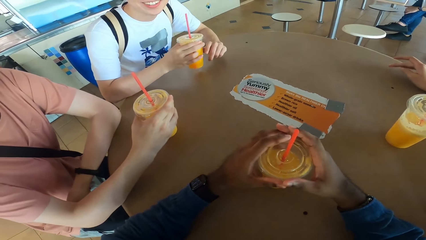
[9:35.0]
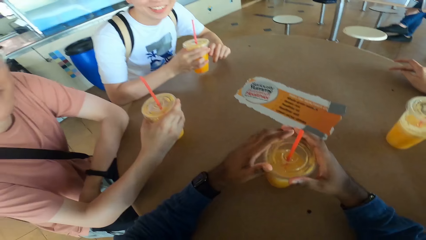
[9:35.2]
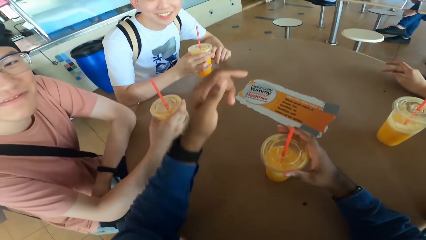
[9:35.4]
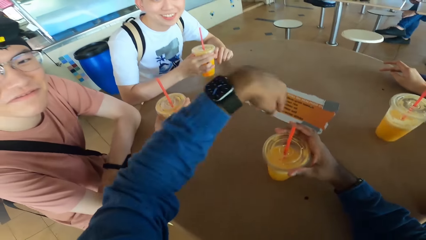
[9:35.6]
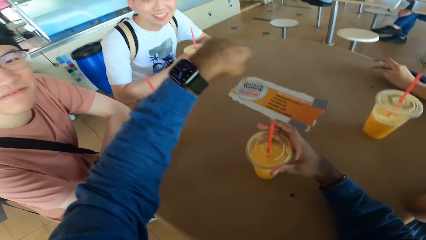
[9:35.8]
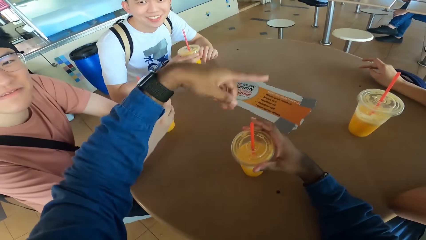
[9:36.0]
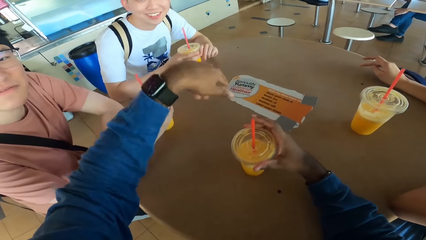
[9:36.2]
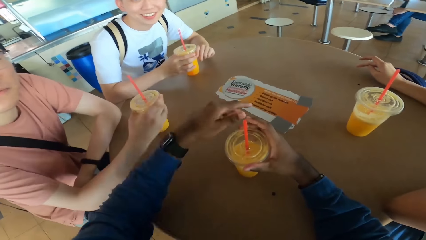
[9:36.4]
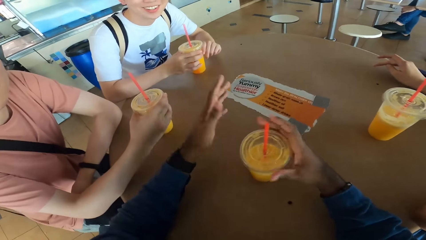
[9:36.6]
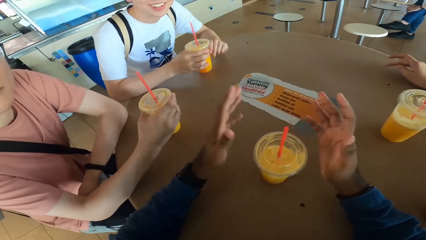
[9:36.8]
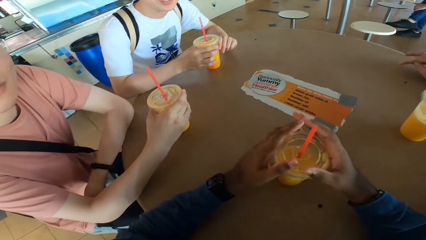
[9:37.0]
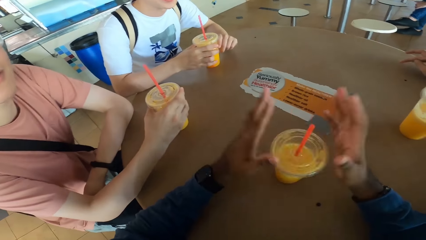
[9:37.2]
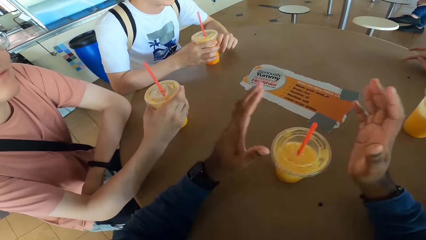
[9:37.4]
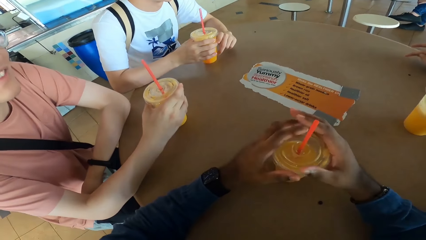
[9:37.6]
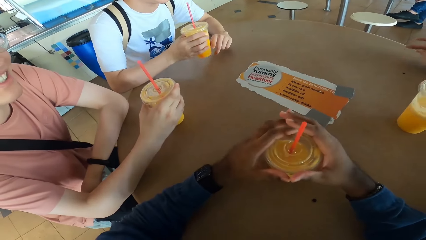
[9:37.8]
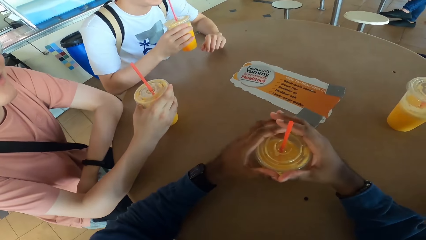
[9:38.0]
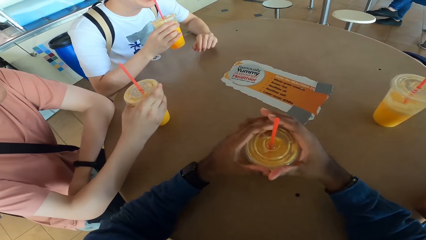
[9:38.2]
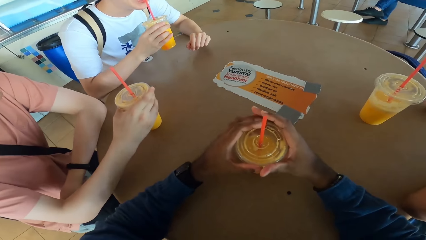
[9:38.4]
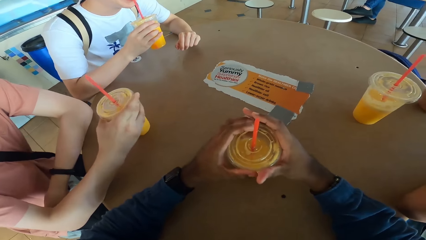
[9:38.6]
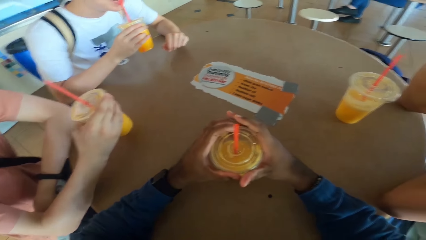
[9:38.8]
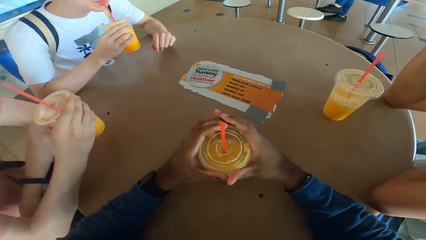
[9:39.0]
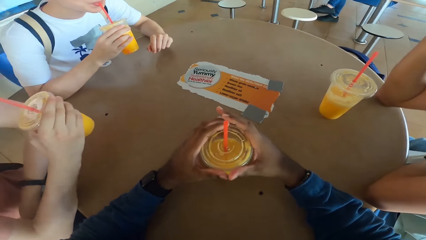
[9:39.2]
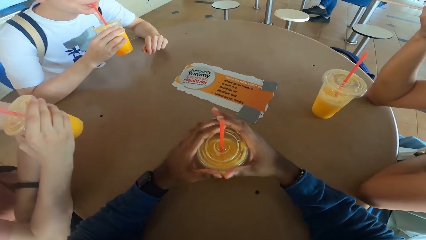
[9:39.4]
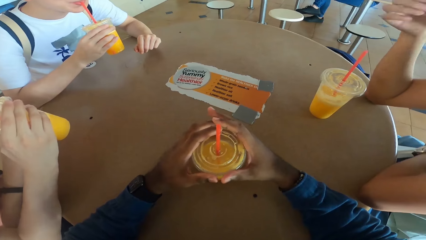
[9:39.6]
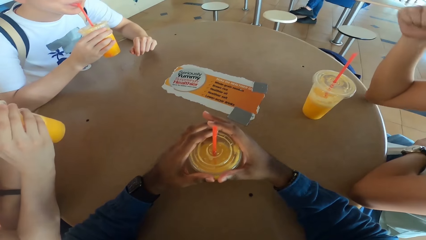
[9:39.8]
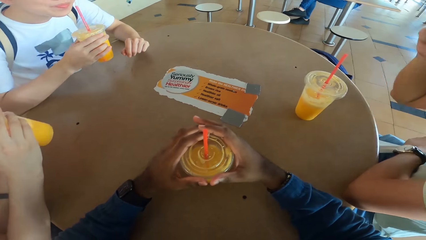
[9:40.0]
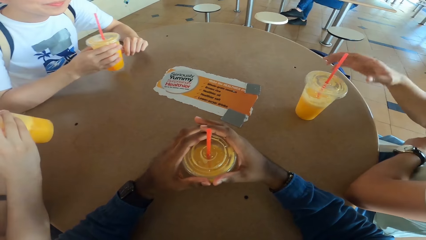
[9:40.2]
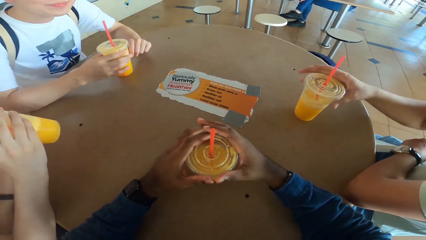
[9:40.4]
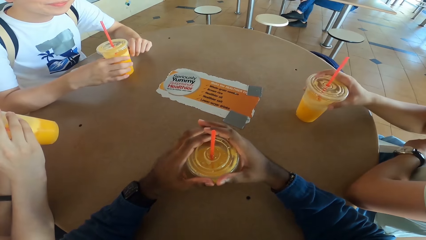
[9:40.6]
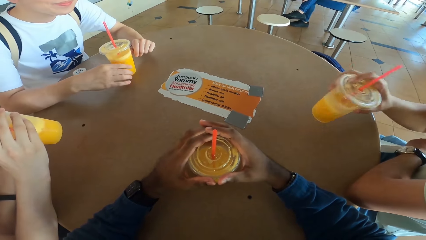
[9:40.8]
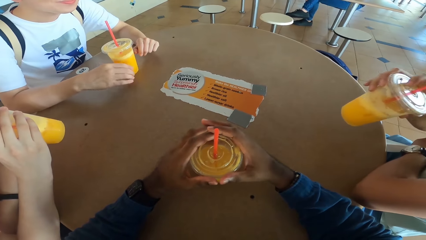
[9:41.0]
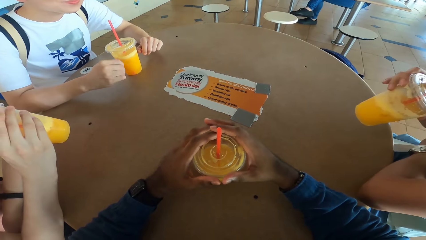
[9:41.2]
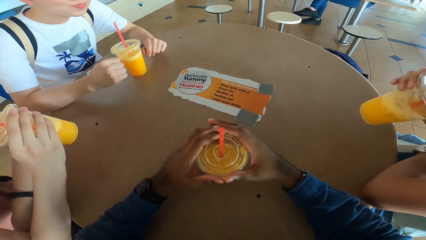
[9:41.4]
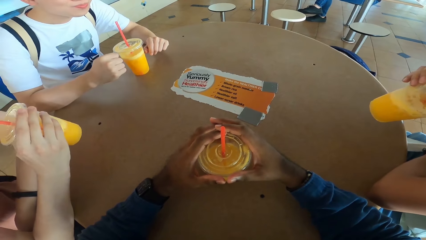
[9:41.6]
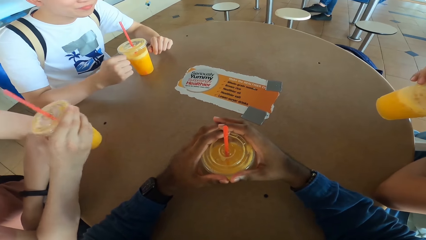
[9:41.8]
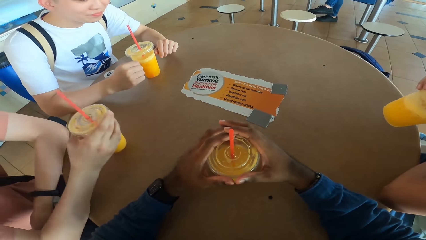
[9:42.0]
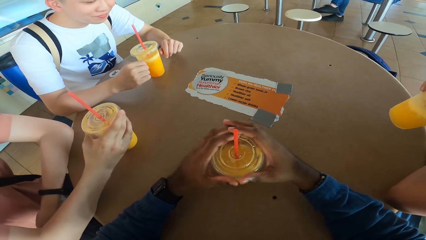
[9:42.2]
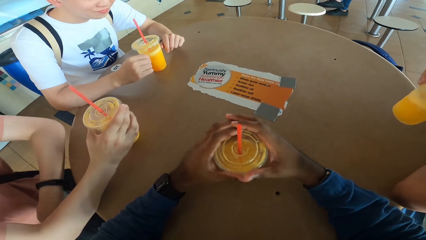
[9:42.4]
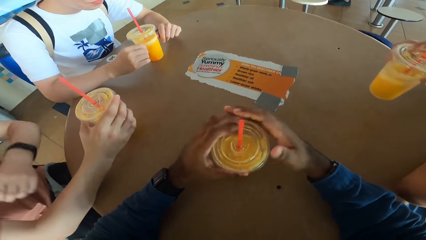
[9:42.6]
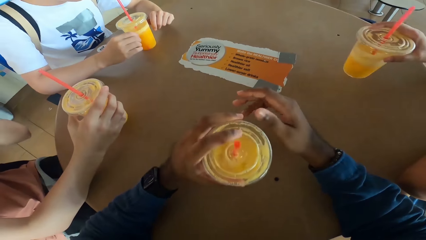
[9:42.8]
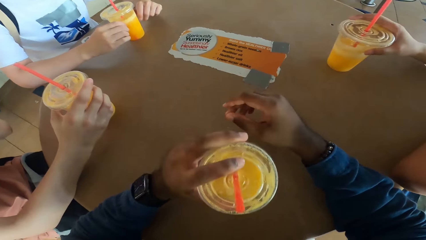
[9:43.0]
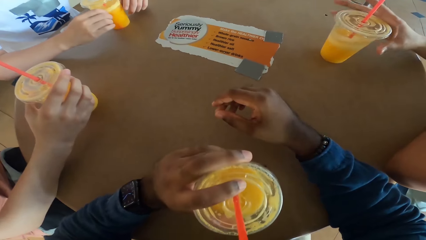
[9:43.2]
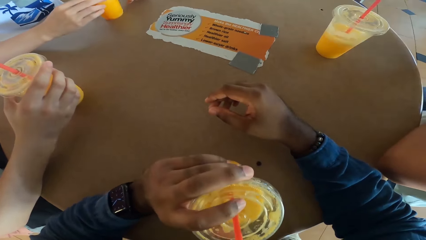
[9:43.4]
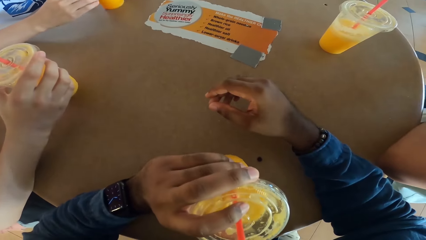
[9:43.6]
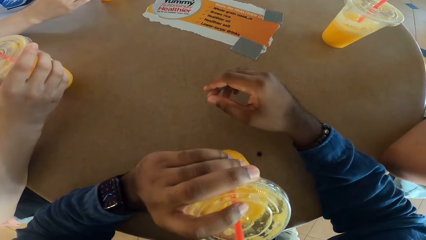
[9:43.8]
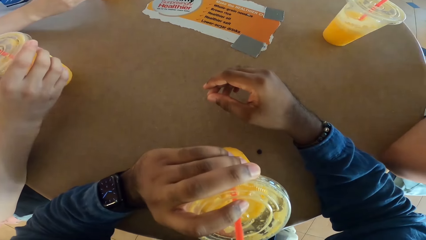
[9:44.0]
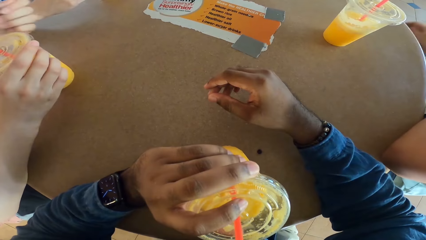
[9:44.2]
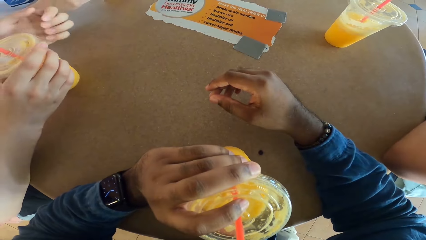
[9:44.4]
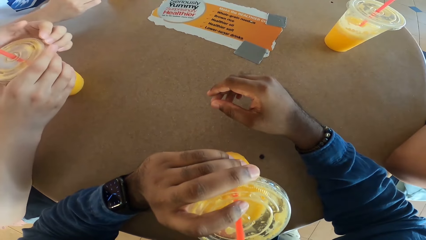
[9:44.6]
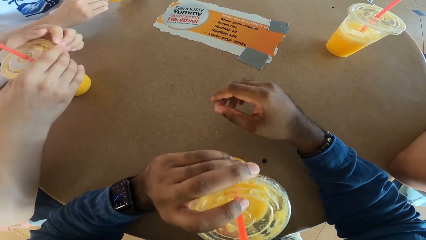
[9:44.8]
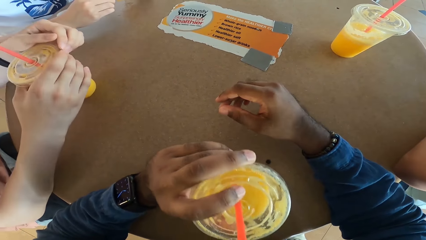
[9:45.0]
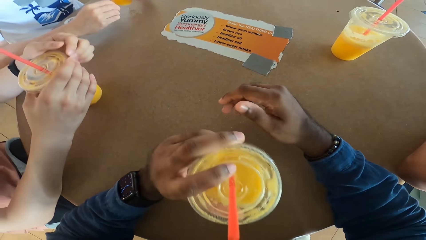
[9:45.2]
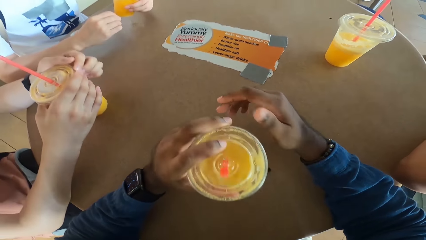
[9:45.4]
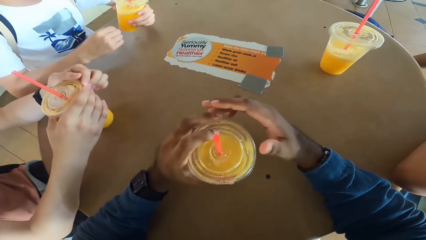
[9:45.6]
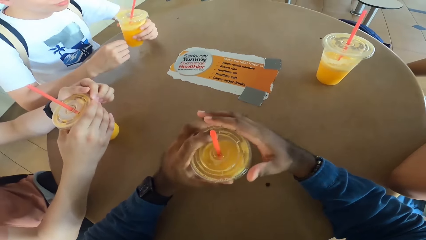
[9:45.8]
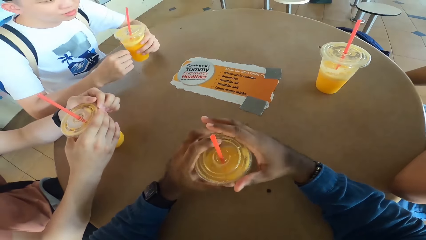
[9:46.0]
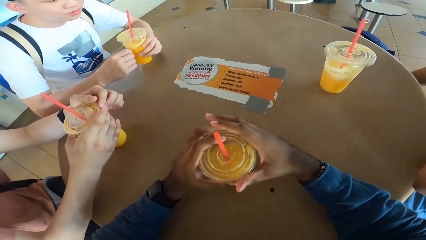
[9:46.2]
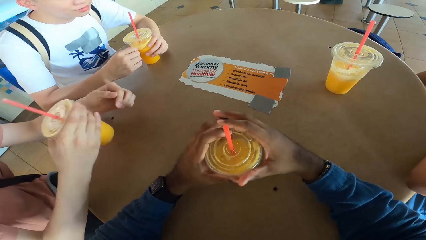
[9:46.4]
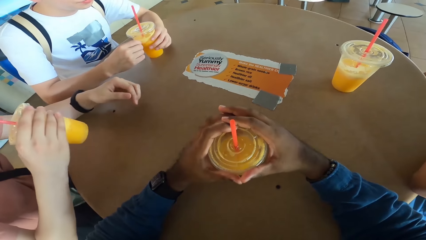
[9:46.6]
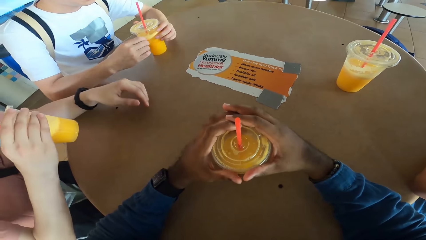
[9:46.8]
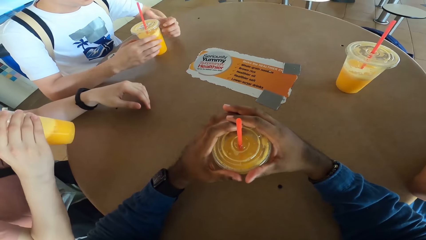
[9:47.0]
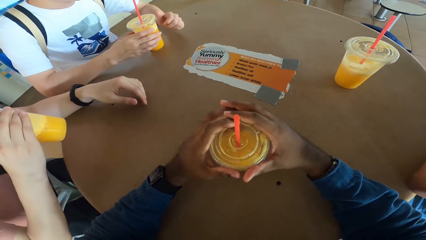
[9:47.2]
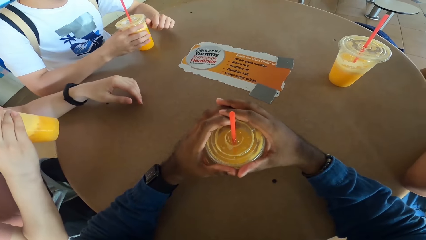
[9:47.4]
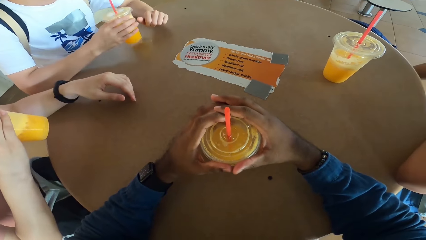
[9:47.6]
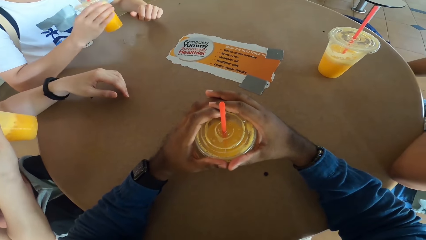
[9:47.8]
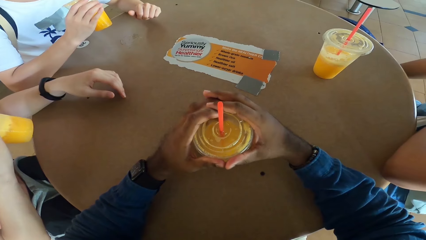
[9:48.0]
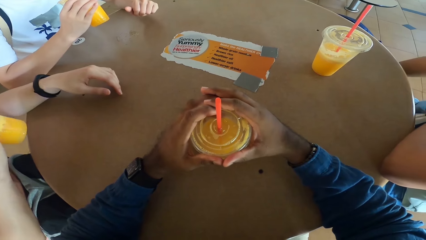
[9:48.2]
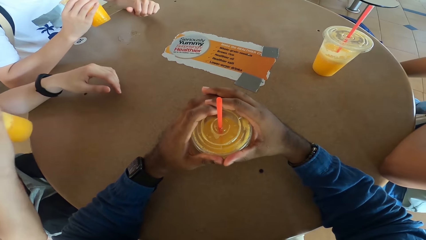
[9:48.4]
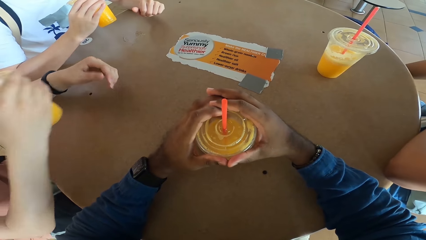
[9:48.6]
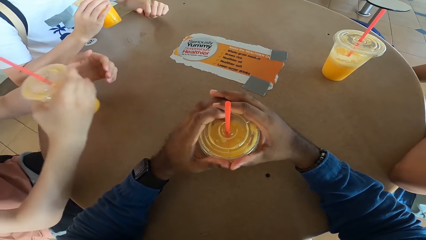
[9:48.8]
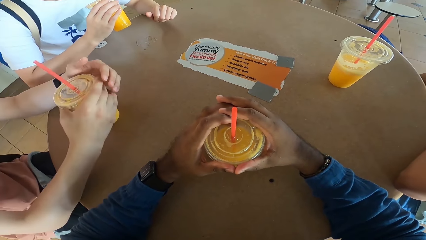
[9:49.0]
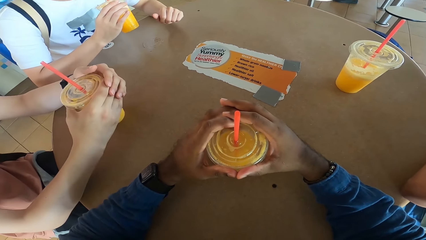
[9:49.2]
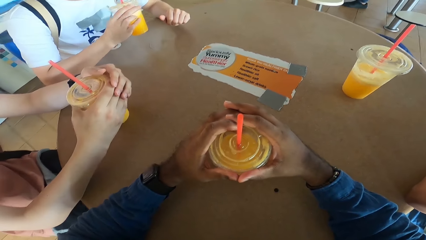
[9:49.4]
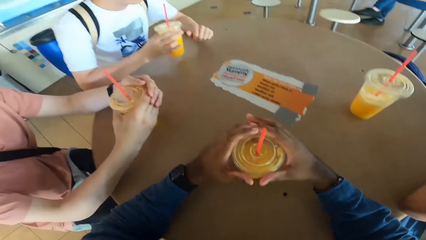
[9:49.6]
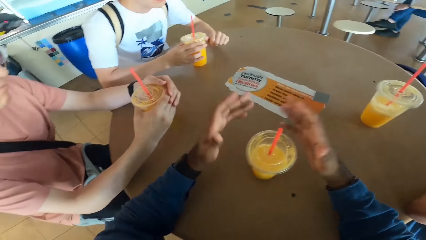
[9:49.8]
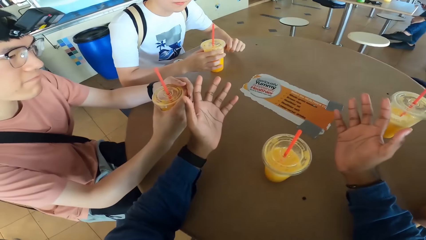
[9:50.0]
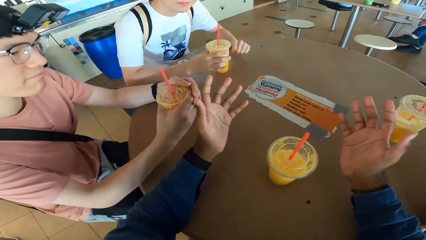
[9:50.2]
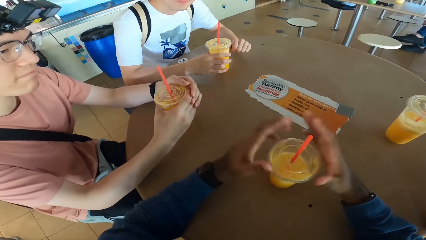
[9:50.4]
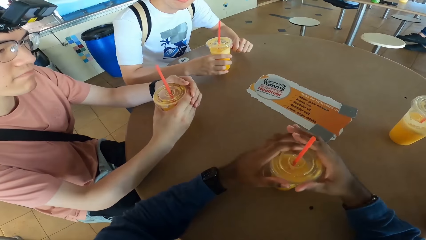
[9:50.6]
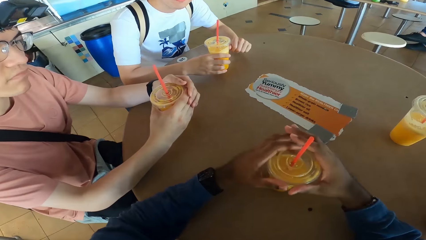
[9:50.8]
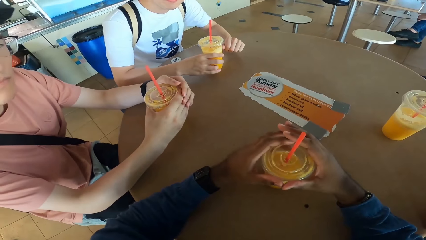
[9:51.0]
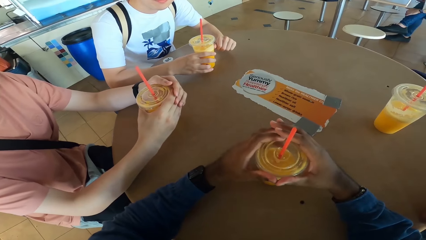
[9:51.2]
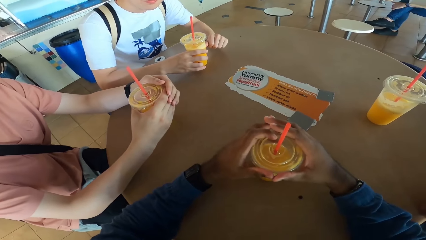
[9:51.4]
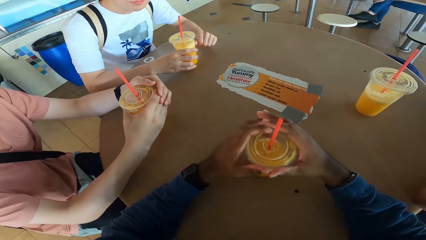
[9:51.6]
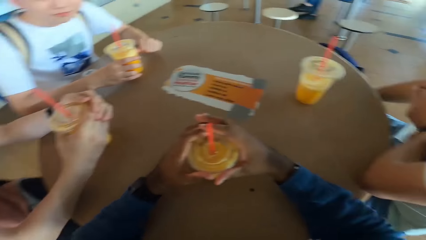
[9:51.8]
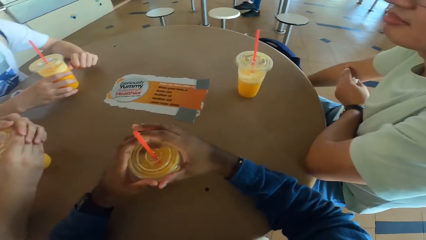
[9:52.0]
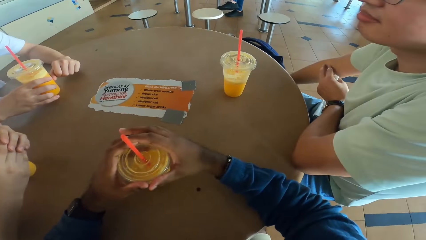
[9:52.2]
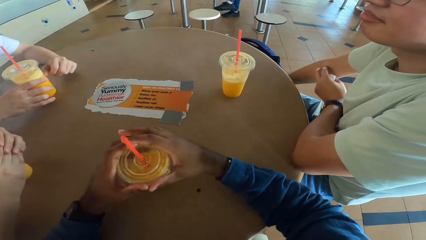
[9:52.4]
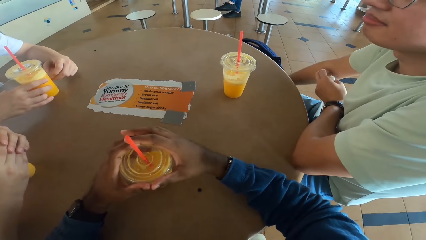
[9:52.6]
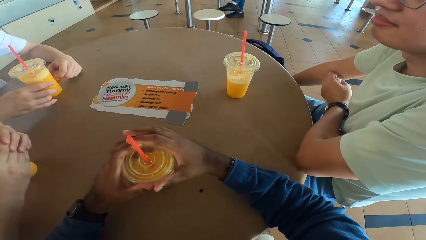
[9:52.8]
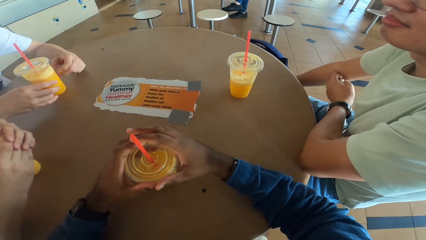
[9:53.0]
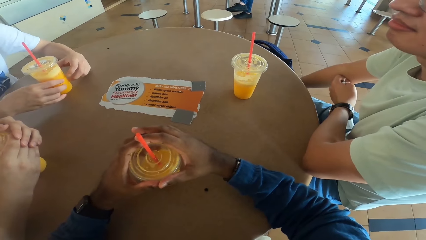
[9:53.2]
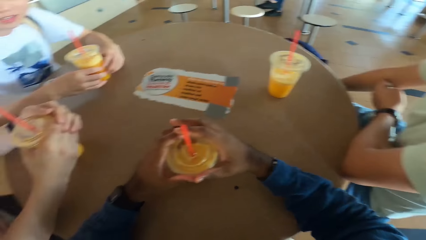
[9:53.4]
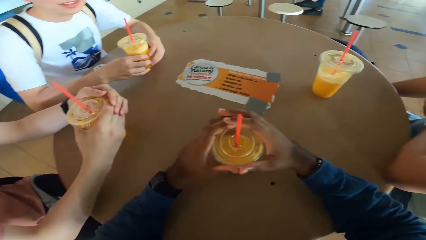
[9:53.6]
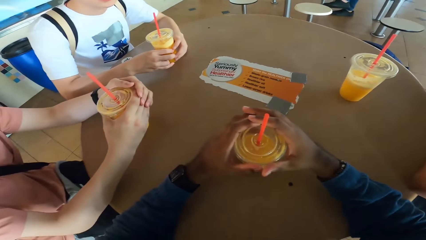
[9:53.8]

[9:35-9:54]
The camera wearer explains with his hands. He holds a drink. A man takes a drink. Another man picks a drink. The first man returns the drink to the table. The other man returns the drink to the table. The camera wearer takes a drink. He returns the drink to the table. The first man takes a drink. A third man picks a drink. The first man returns the drink to the table. The camera wearer explains with his hands. He holds the drink.
